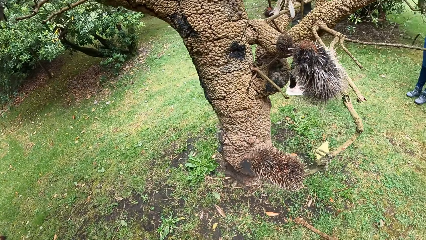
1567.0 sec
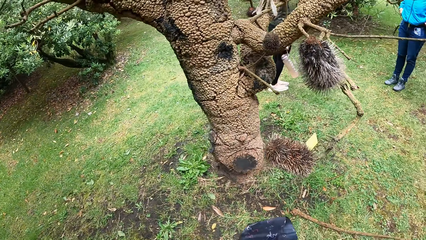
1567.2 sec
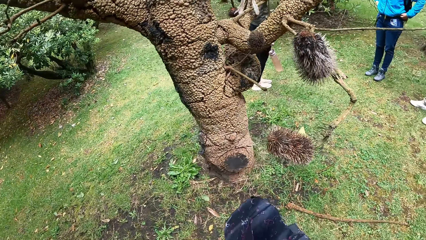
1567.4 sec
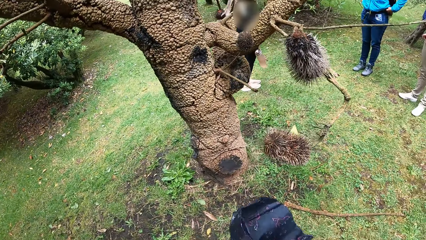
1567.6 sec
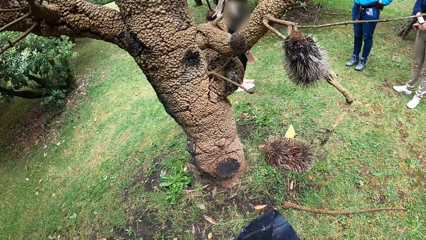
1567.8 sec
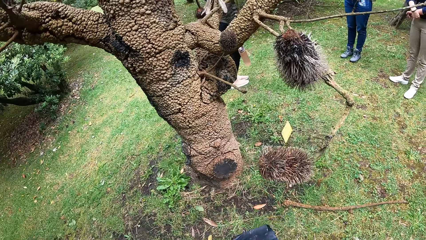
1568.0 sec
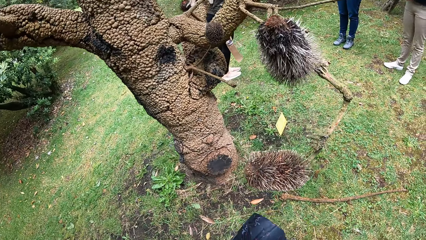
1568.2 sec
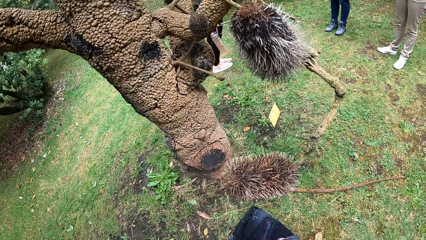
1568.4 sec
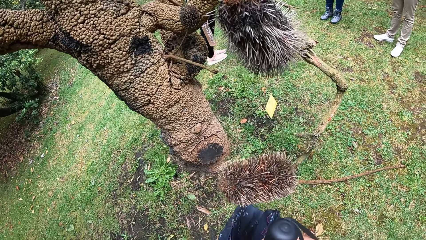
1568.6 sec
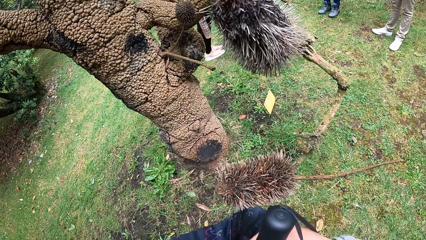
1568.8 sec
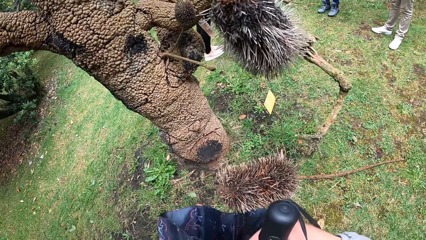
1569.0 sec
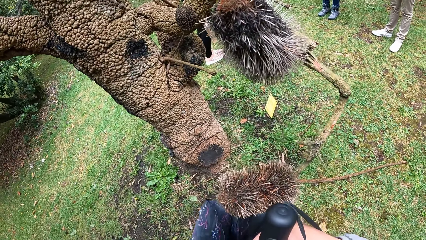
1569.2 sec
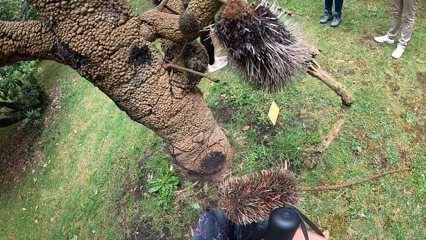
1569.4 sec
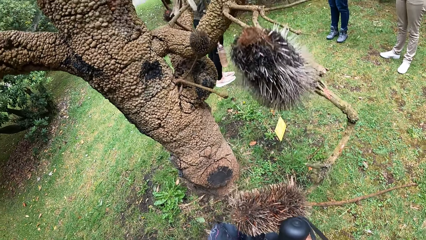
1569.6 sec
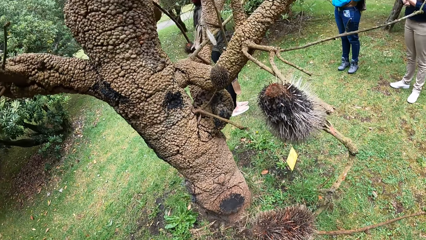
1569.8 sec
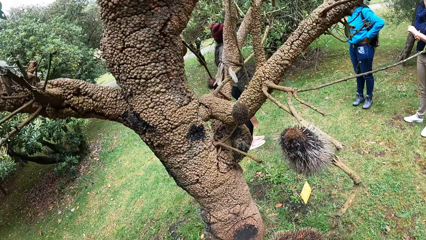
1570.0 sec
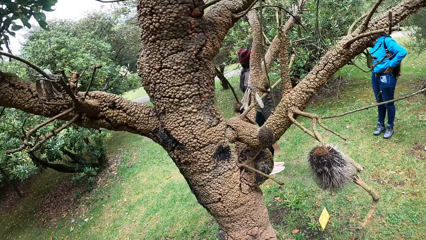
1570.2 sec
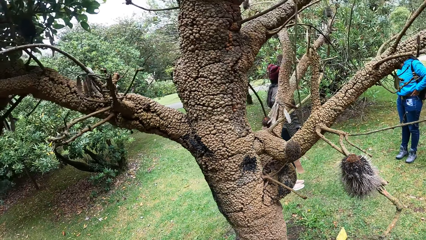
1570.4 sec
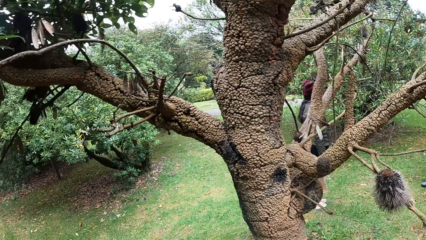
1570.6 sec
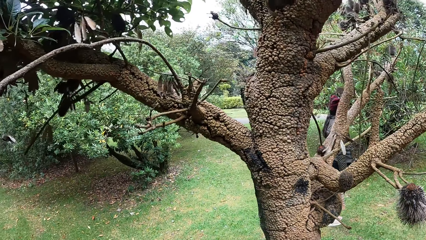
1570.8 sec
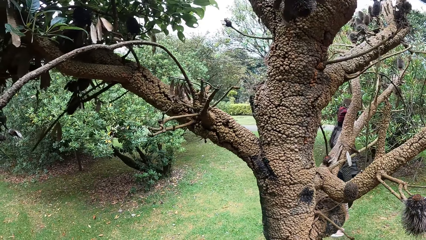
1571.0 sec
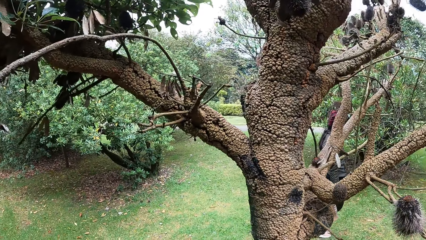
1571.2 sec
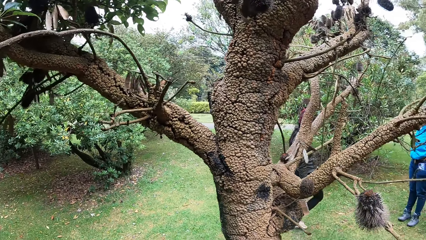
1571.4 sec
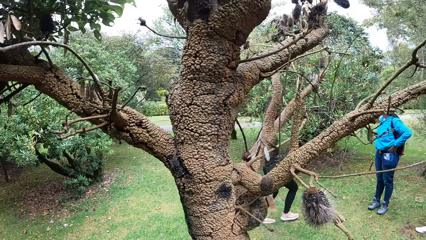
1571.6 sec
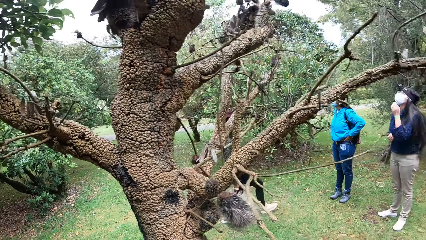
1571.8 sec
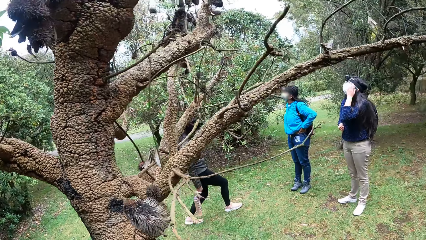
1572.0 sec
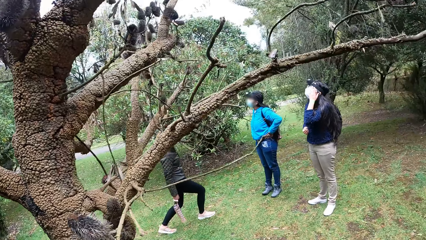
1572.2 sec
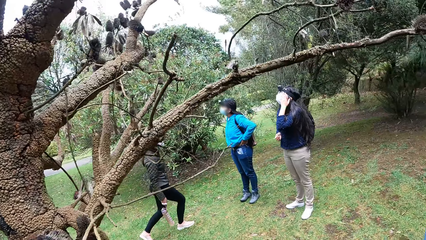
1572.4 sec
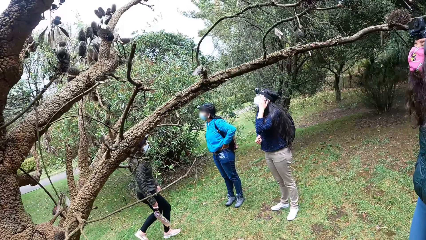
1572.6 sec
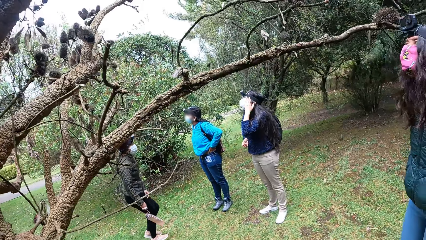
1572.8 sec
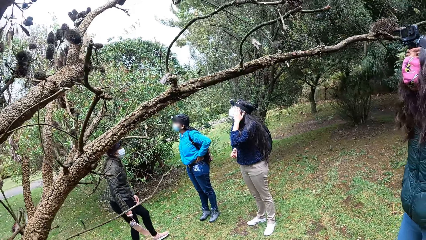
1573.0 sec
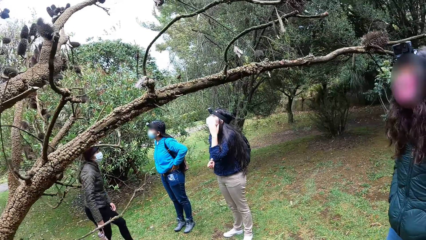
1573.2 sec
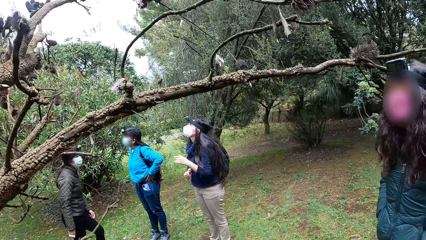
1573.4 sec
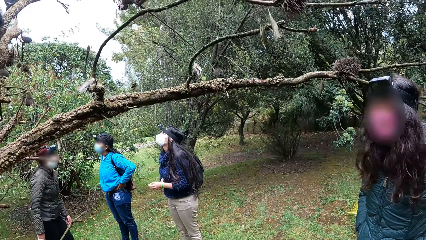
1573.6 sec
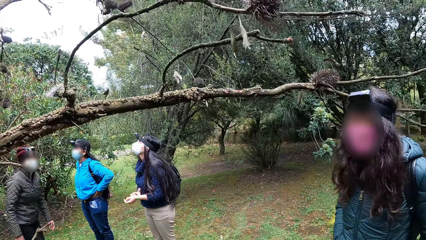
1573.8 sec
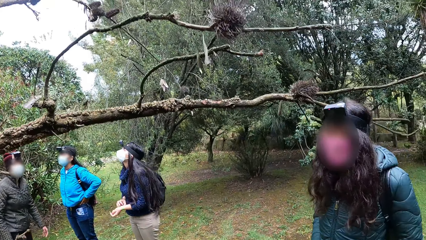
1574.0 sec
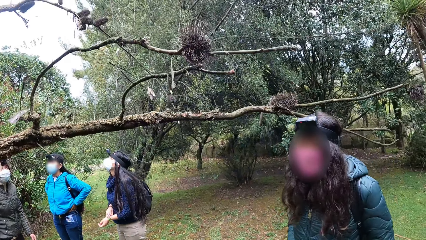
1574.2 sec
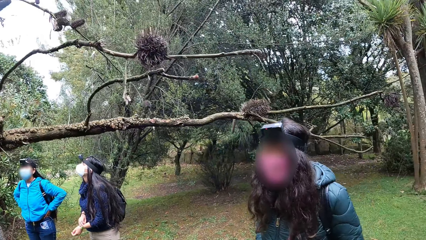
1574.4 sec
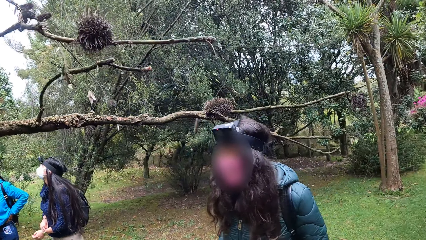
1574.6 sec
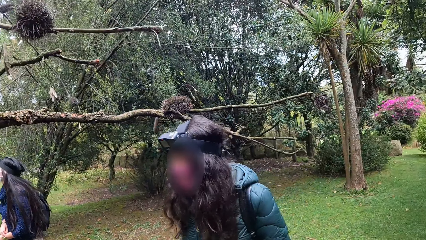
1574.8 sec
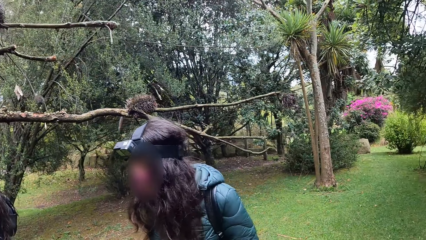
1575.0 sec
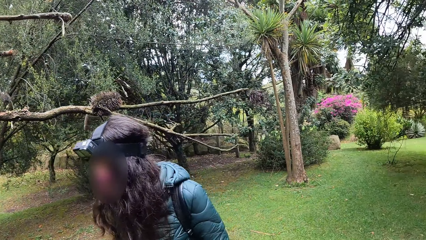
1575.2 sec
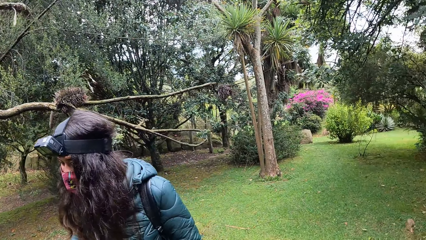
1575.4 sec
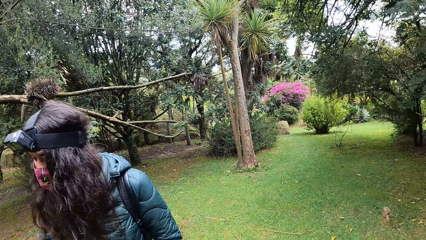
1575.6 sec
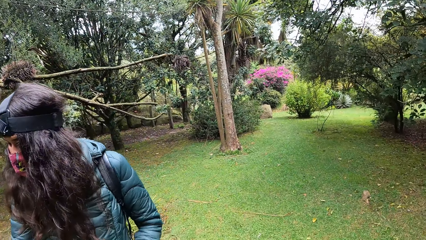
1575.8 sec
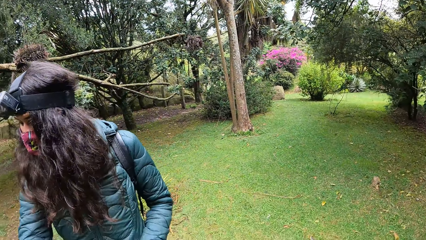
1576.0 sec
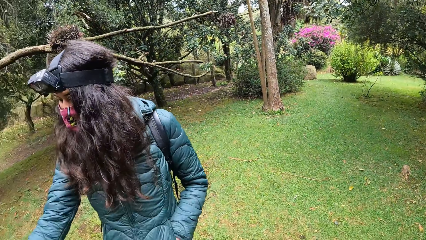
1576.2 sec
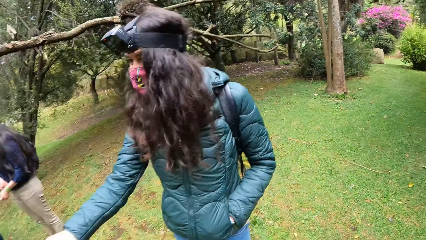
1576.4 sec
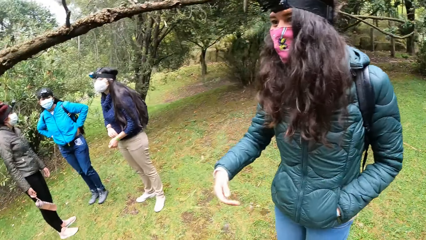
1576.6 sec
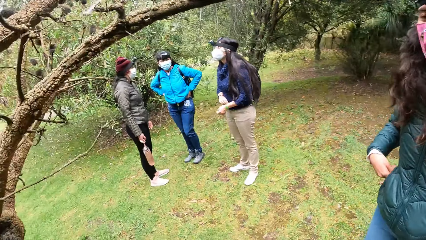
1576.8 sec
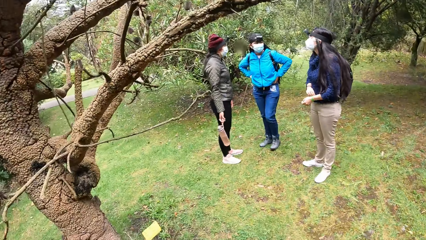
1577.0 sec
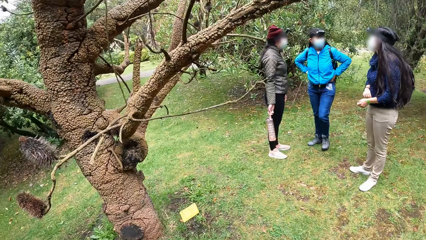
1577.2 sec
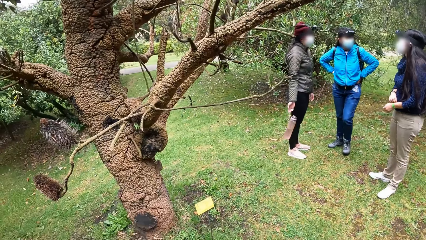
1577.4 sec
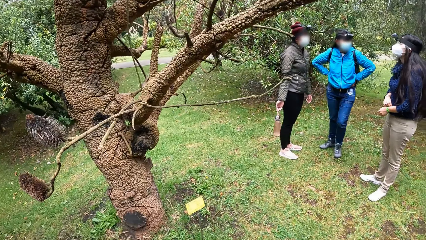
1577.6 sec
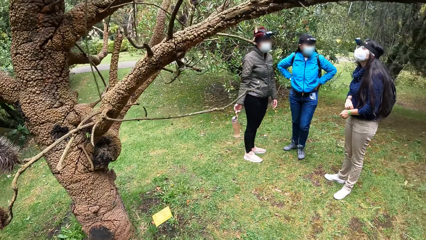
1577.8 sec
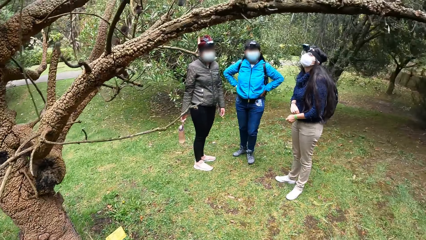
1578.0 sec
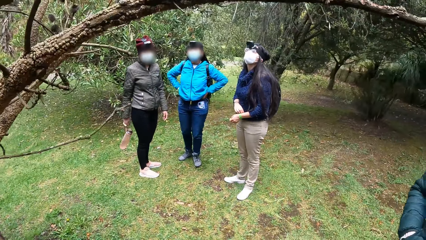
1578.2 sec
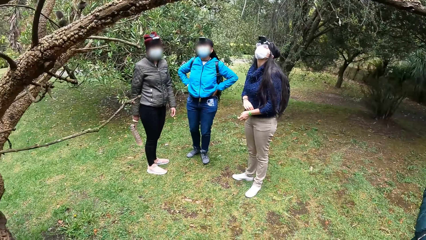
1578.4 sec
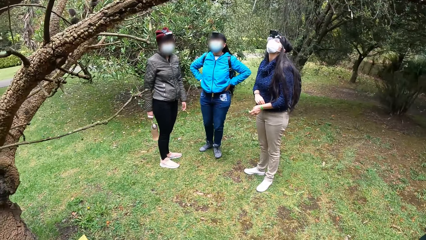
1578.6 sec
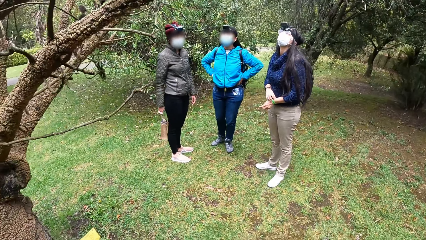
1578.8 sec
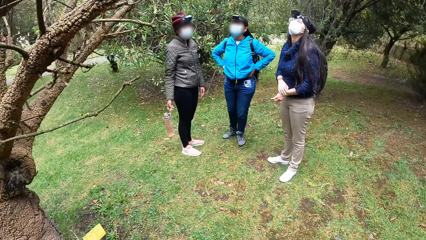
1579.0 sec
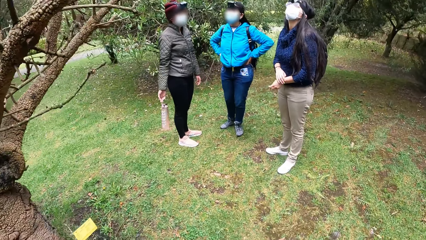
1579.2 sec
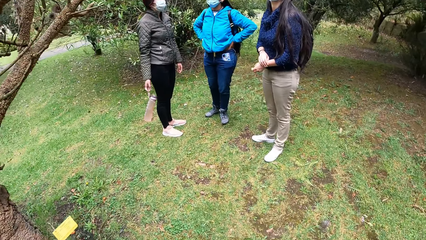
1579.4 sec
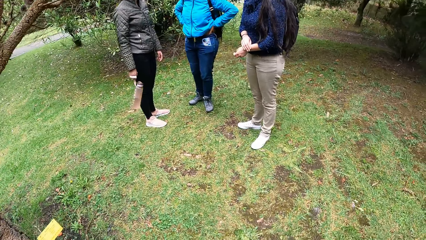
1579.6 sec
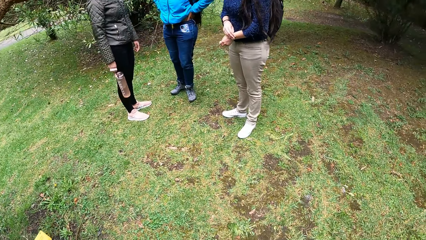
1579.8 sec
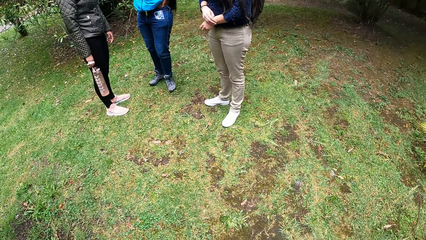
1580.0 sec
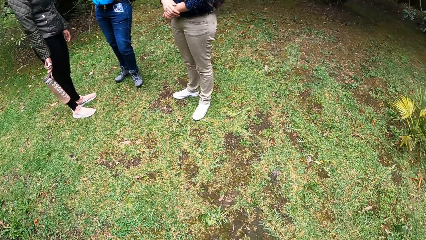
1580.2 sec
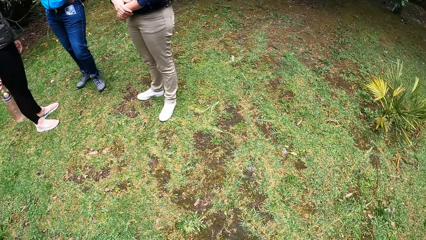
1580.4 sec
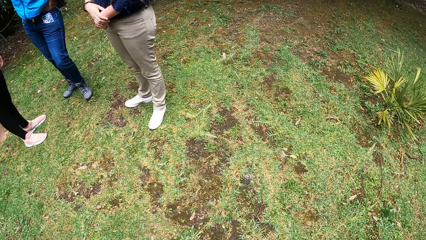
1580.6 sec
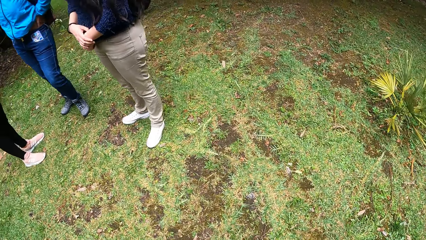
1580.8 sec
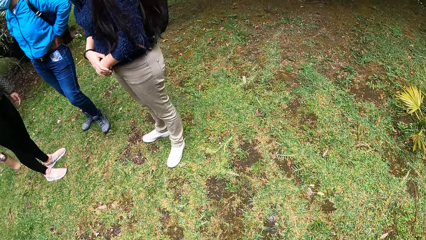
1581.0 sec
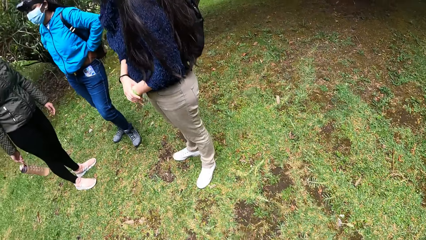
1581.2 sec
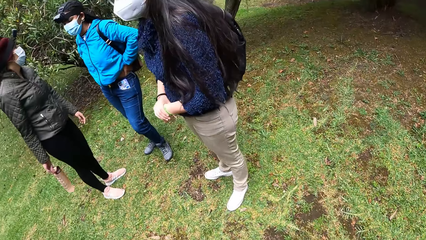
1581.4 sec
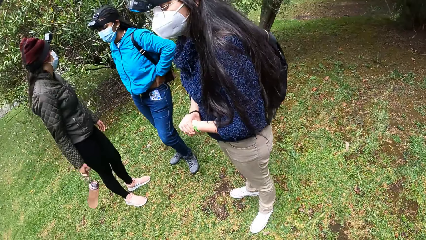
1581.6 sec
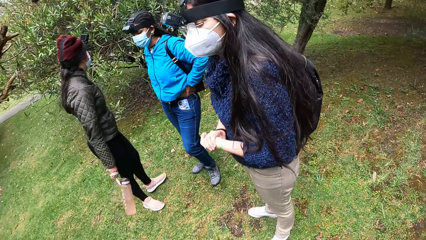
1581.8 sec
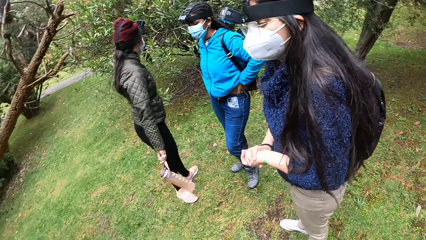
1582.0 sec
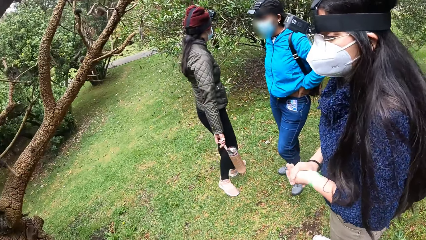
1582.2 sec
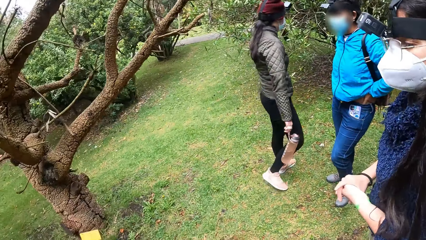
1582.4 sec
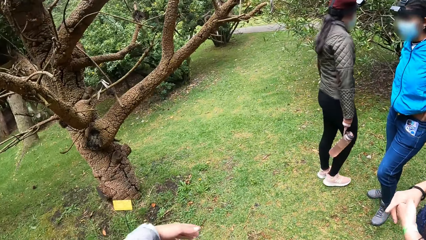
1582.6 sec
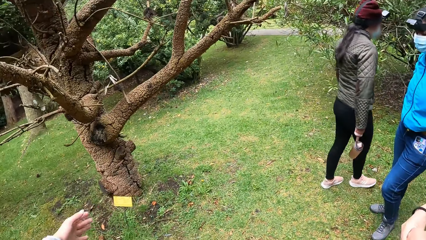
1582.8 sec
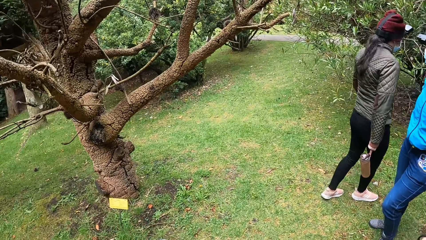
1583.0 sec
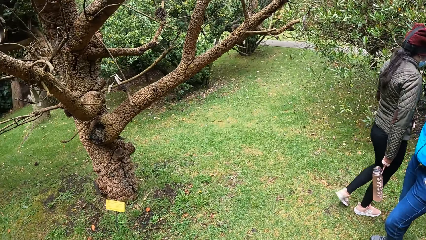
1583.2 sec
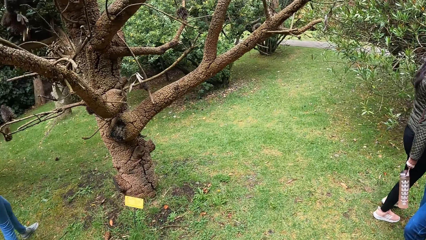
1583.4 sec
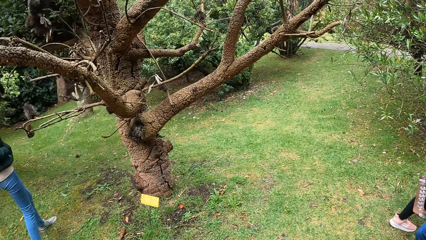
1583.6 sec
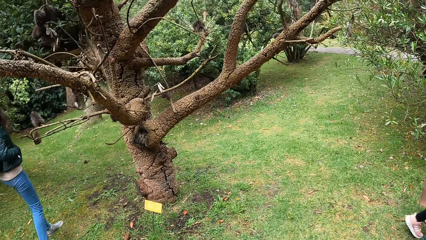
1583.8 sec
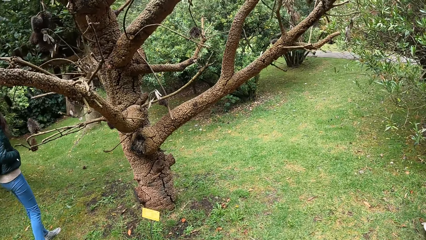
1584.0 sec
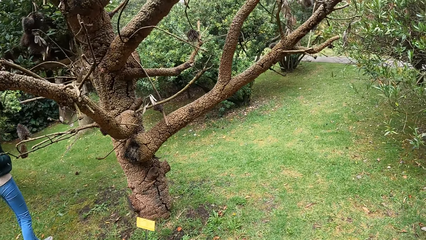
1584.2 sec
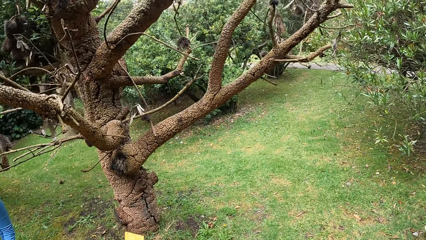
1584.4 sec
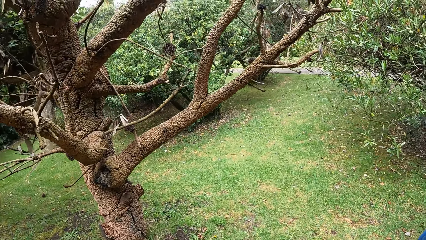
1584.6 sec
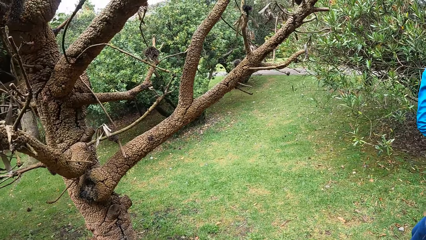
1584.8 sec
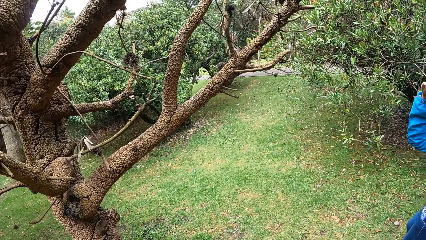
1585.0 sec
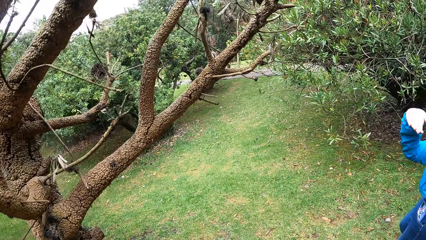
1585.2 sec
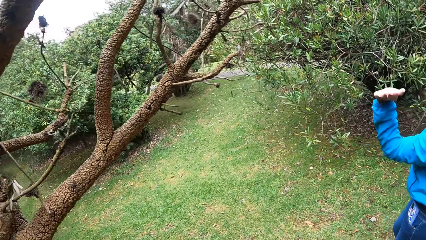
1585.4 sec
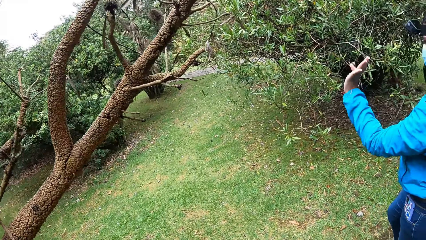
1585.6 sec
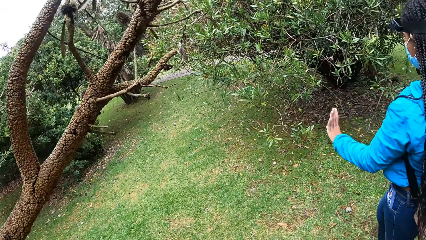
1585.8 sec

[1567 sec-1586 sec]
A woman adjusts her clothes with both hands. The camera wearer touches the tree or a flower with an umbrella in her left hand. She looks around. Another woman moves towards the first woman. A third woman touches the face and raises her left hand to her face. The third woman touches a band on her left hand with her right hand. A person converses with the camera wearer. The person points a finger. A fourth woman gesticulates with her right hand. The camera wearer looks around. The third woman adjusts a bangle on the wrist. The second woman walks on the grass. The camera wearer sways a hand. She looks around. The first woman moves her left hand.
